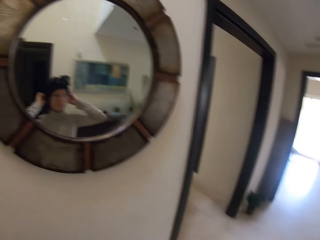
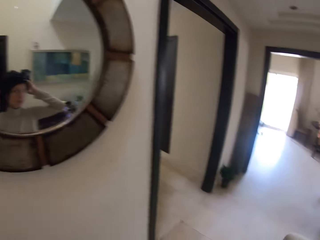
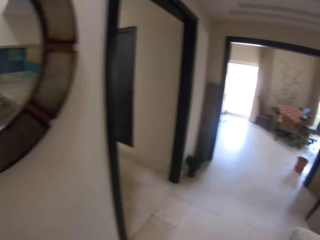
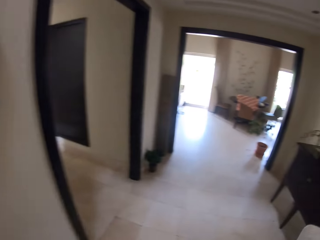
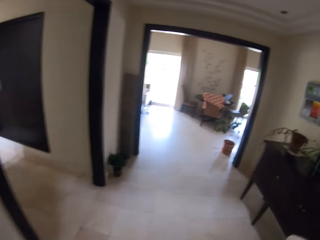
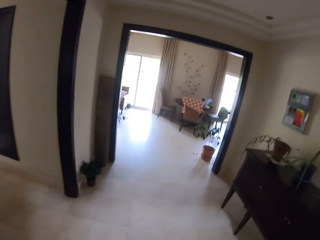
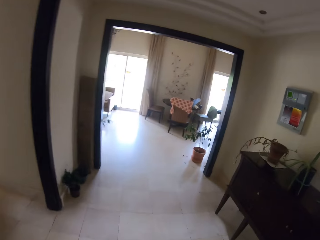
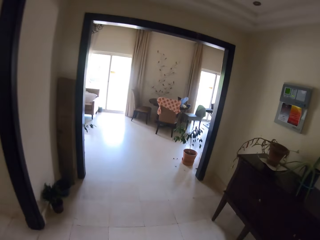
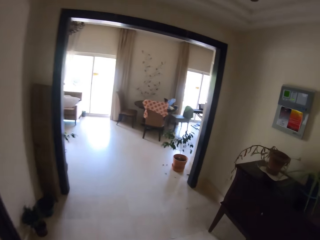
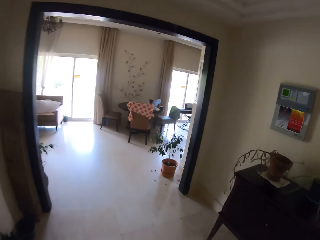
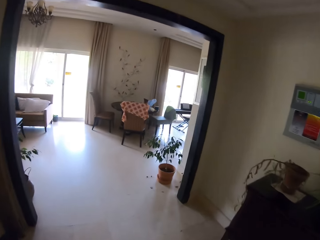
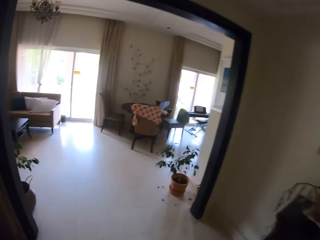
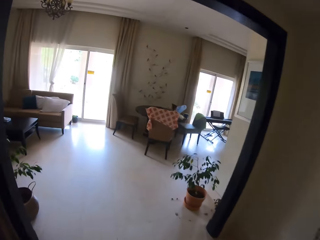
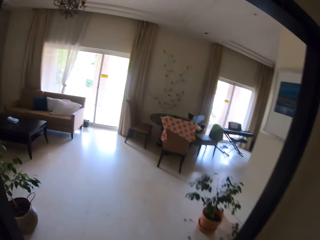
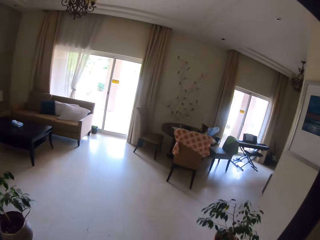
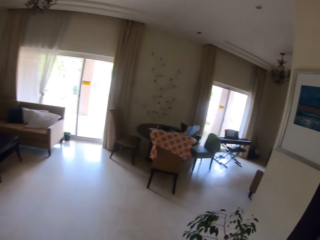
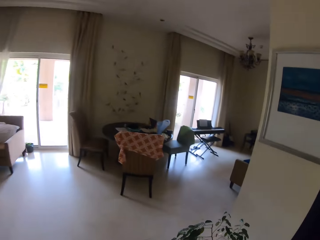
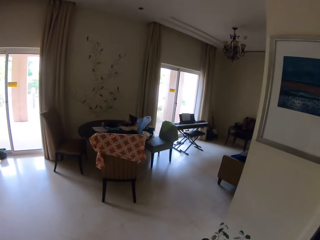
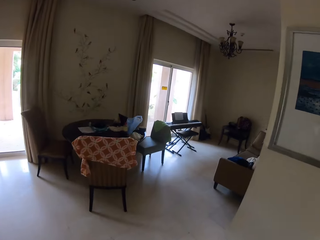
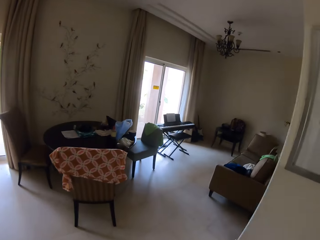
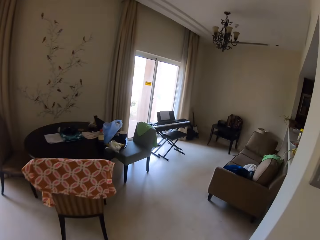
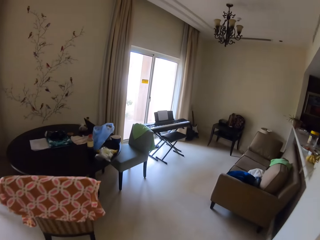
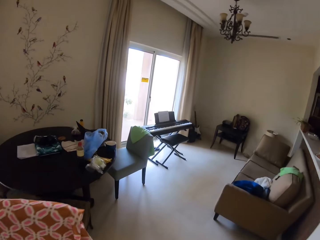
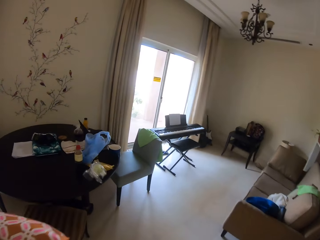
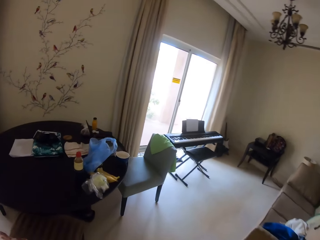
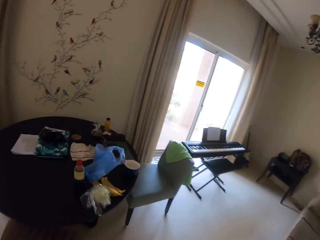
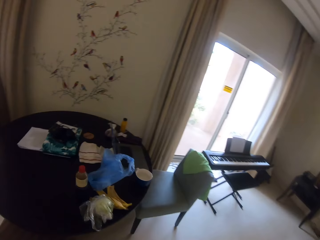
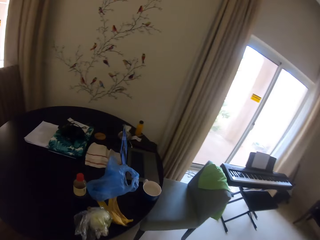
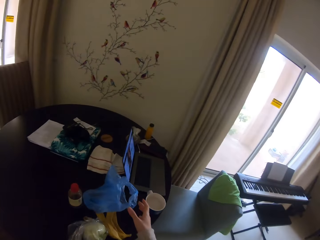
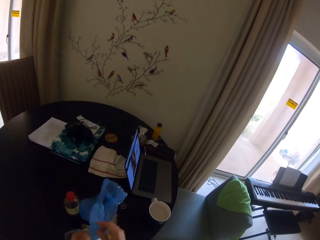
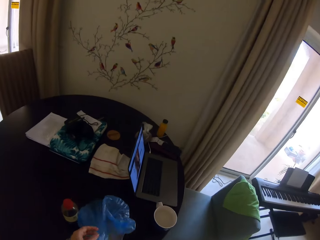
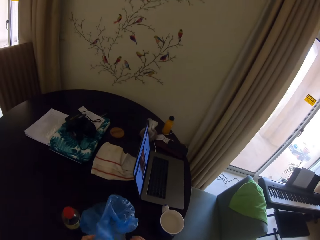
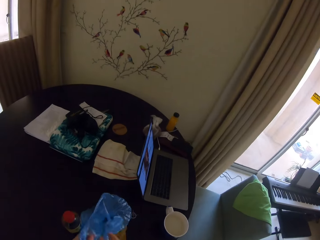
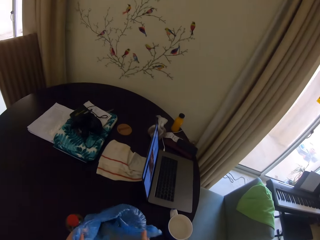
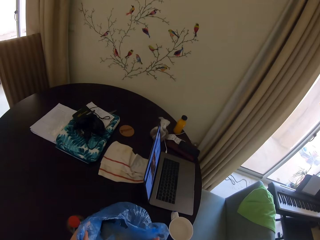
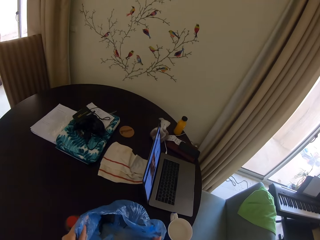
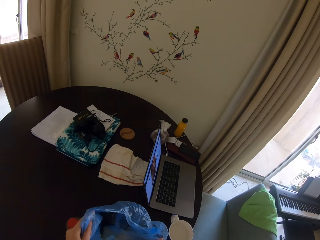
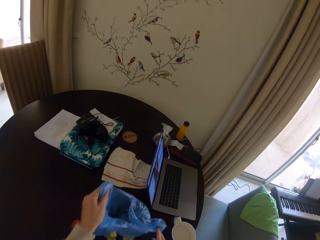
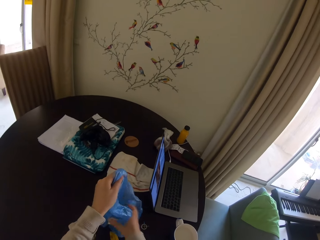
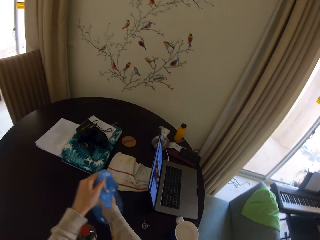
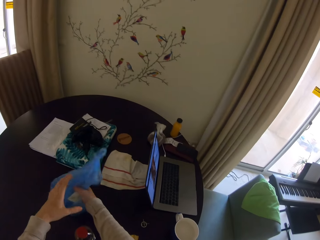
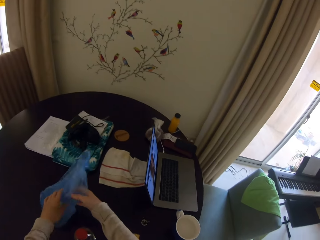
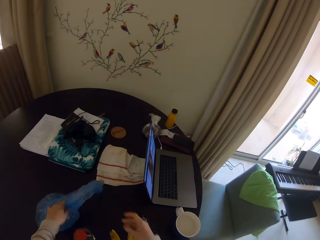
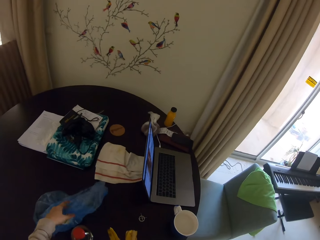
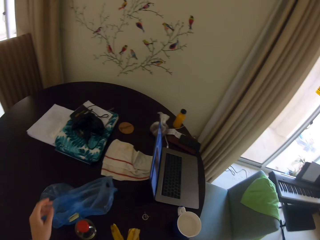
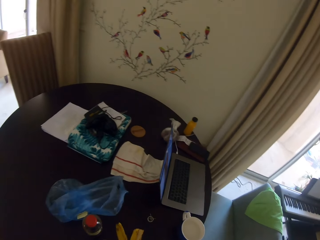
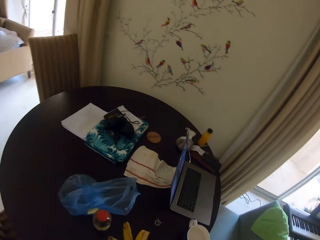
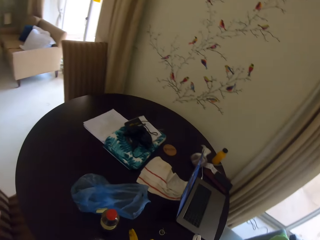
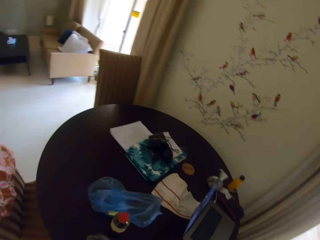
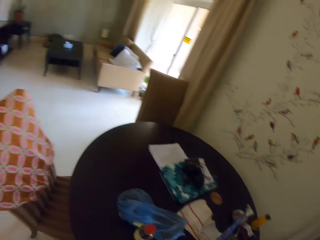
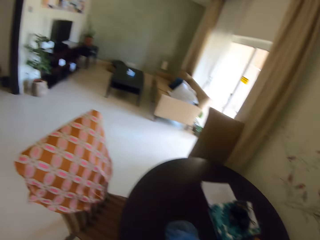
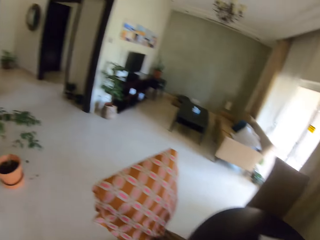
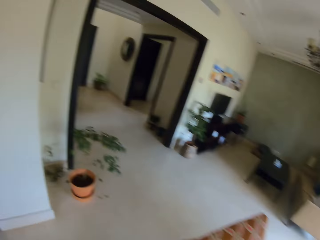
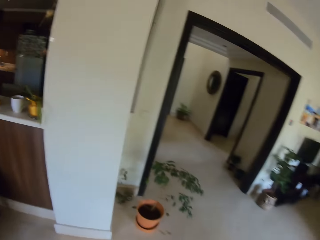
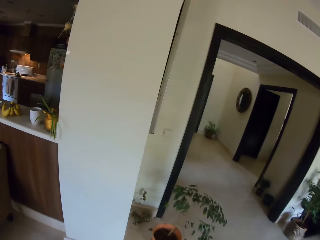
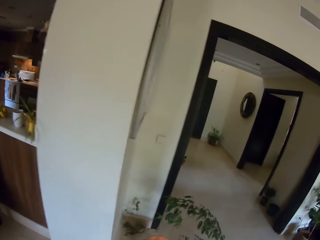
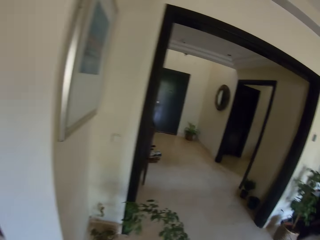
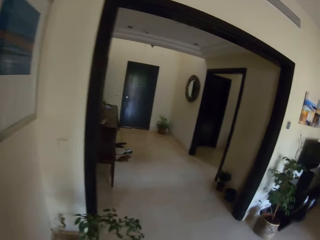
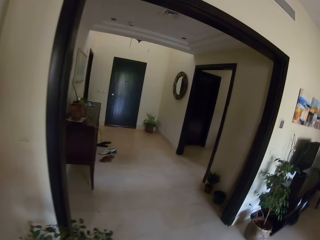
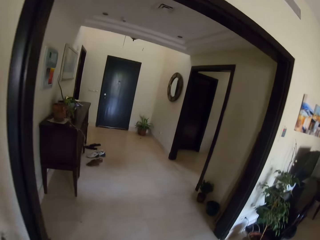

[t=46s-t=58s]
The camera wearer looks at herself at the mirror. They walk in the living room. They pick up a plastic bag. They touch the plastic bag on the table. They drop the plastic bag on the table. They take the banana or banana peels on the table.

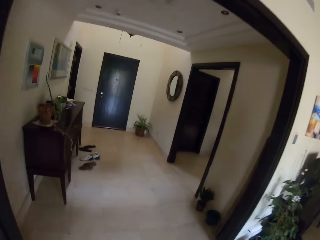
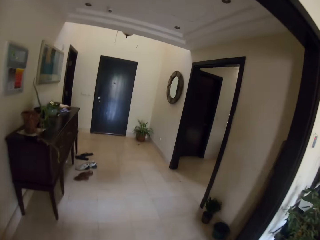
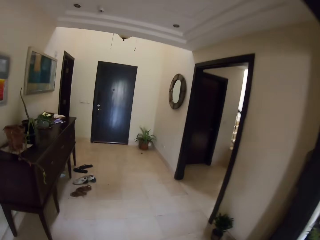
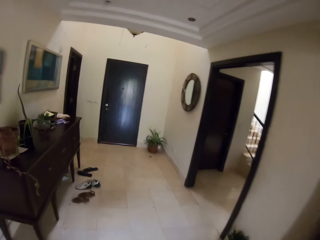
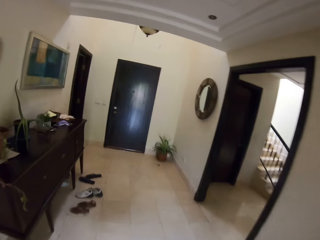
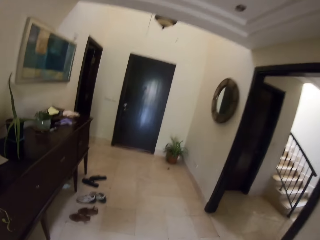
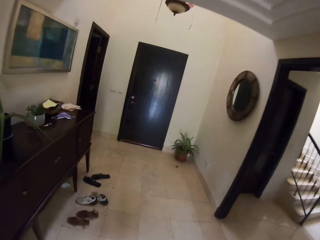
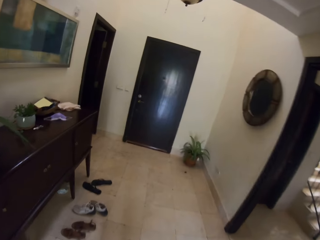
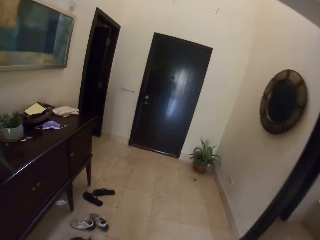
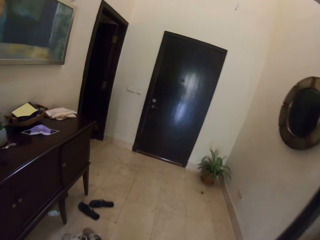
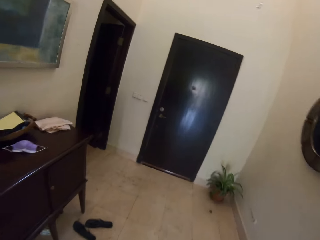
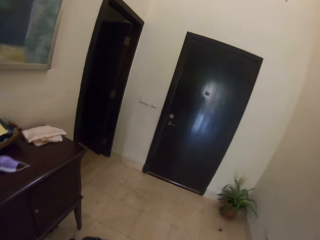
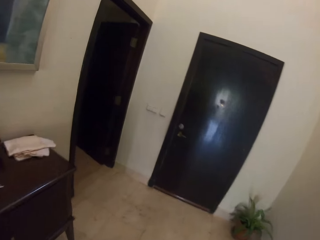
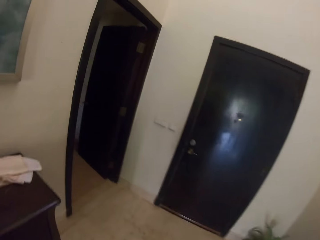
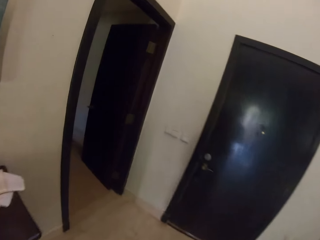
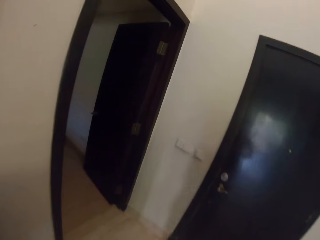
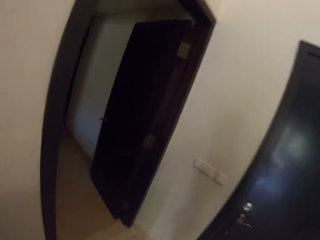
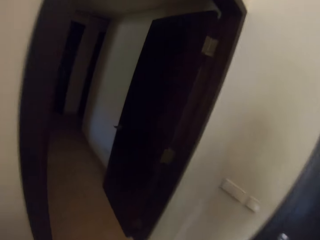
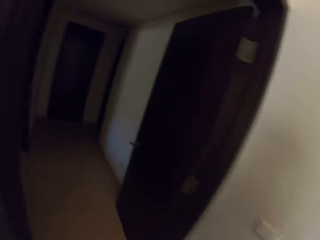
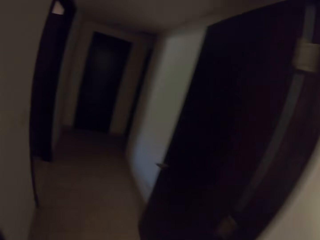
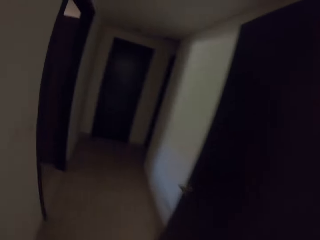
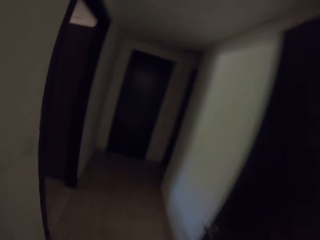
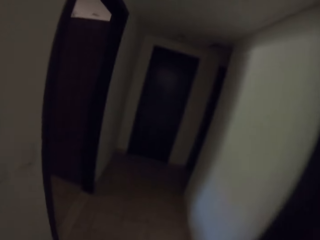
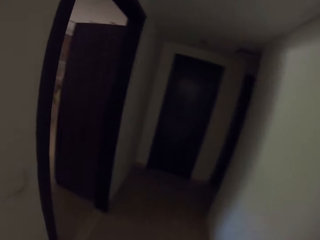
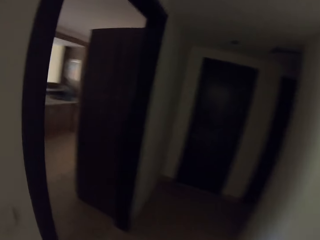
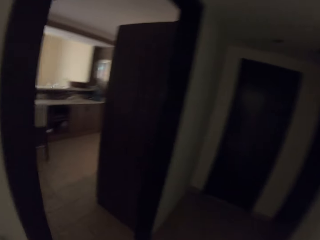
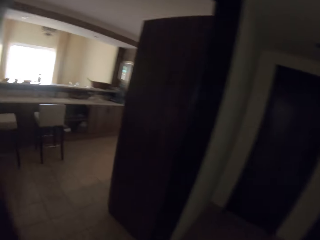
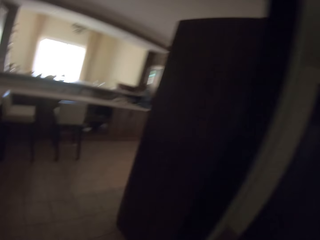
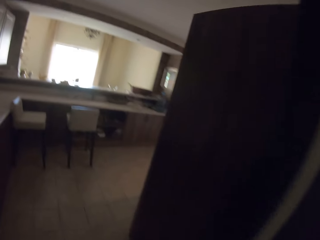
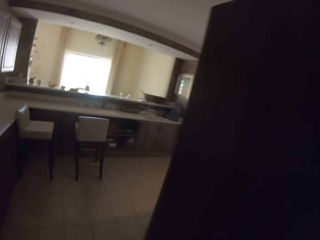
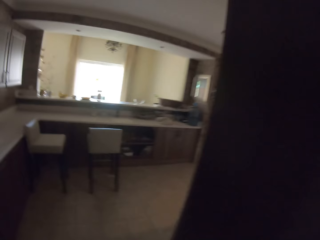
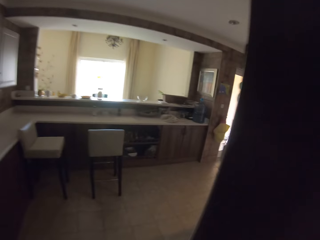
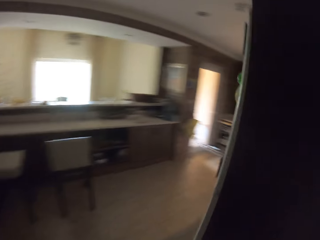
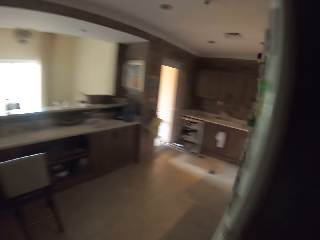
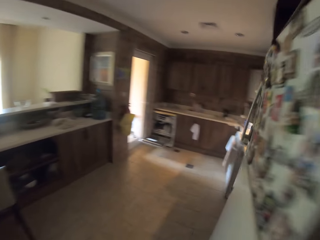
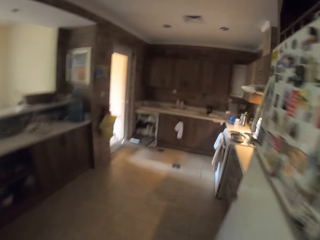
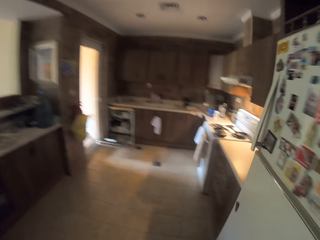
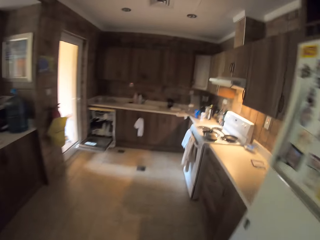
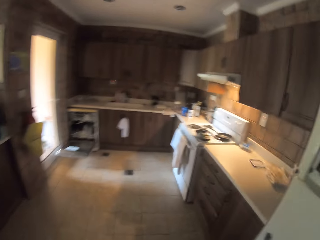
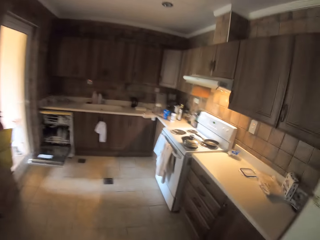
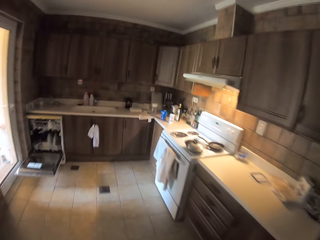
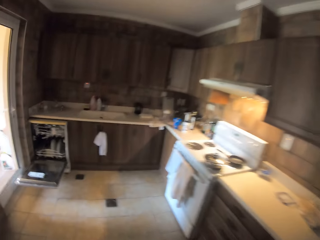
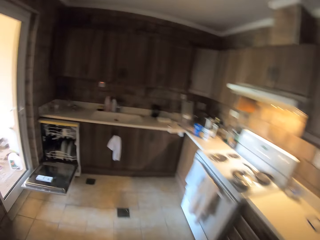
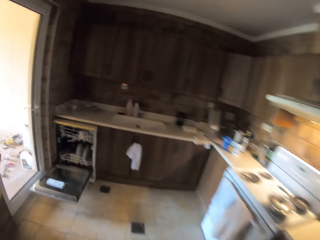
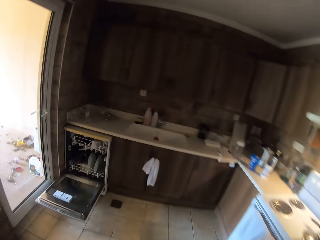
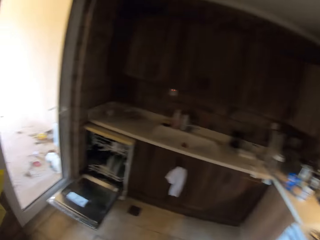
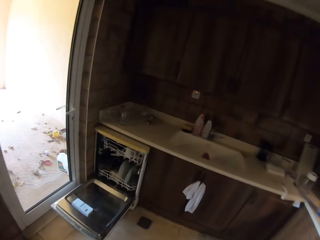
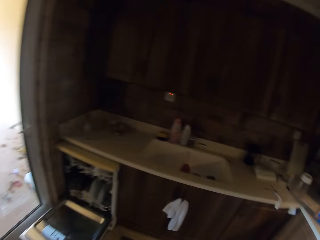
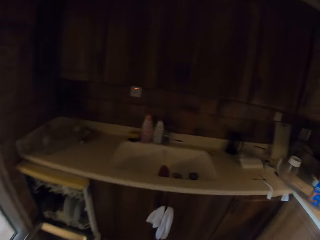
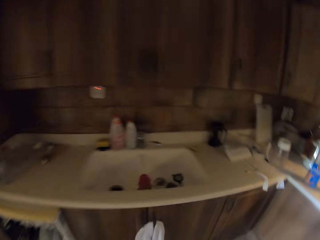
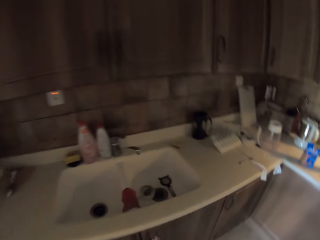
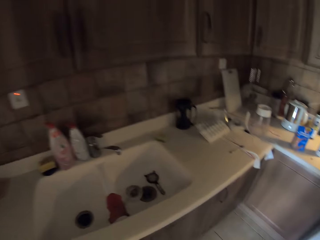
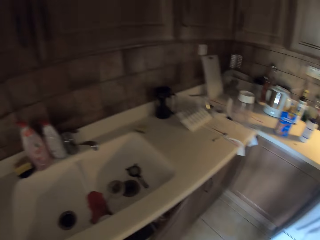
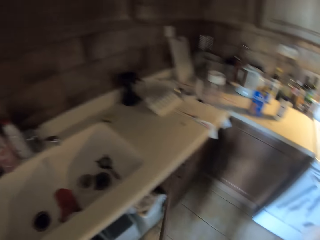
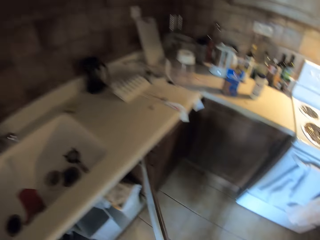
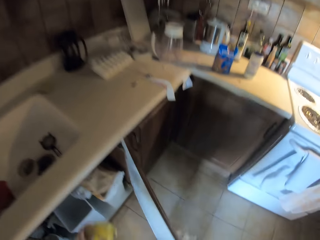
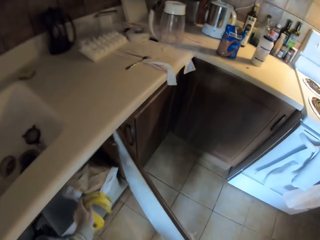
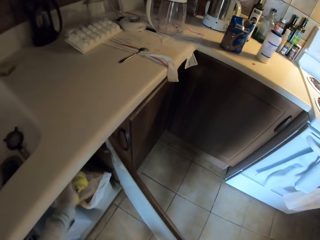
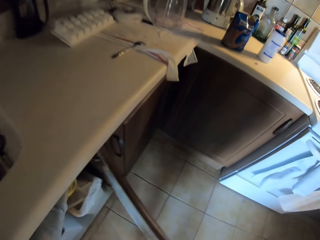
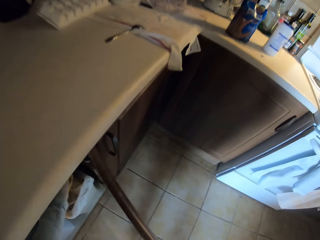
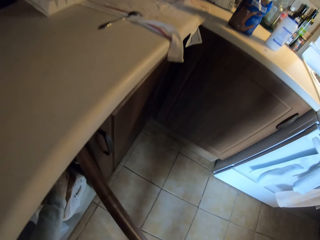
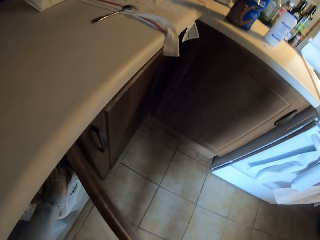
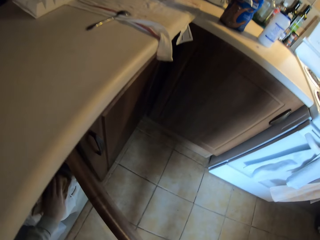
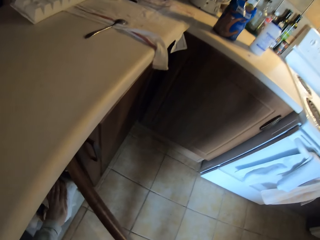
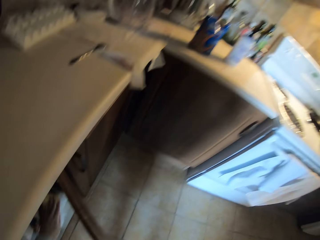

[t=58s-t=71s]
The camera wearer walks around the house. They walk to the kitchen. They open the kitchen cabinet. They drop the banana peels in the cabinet.
